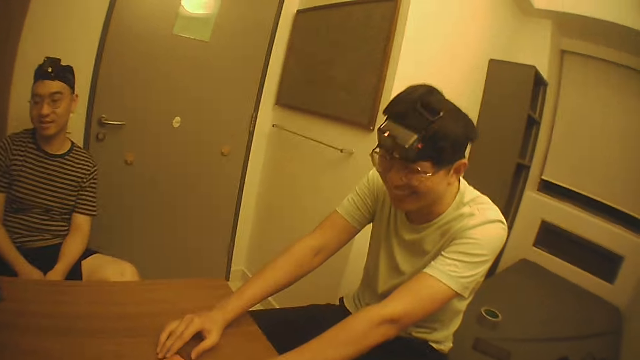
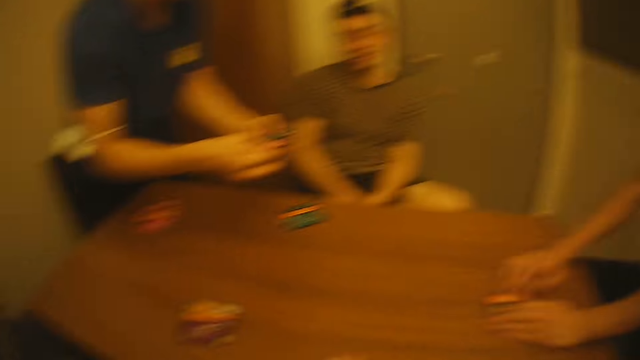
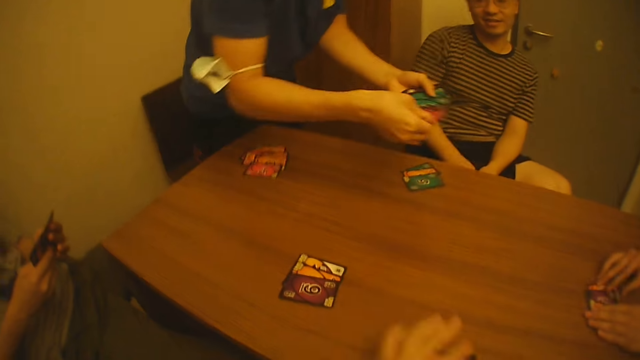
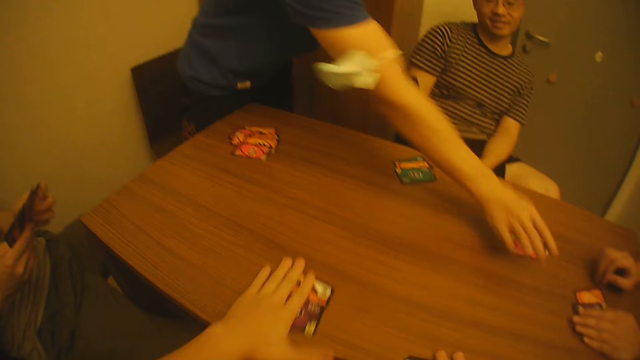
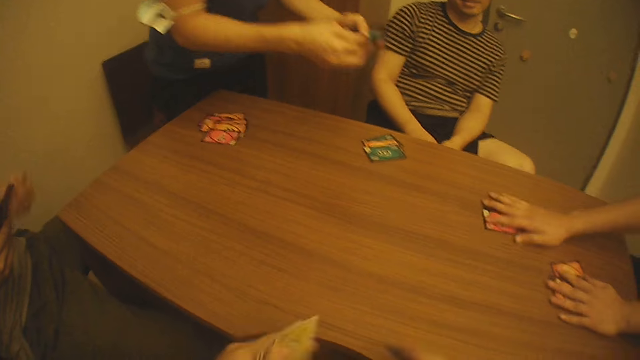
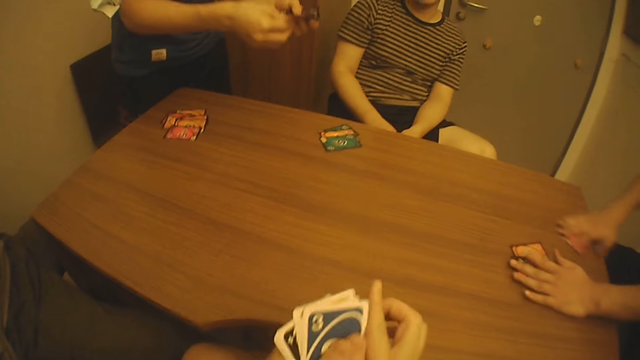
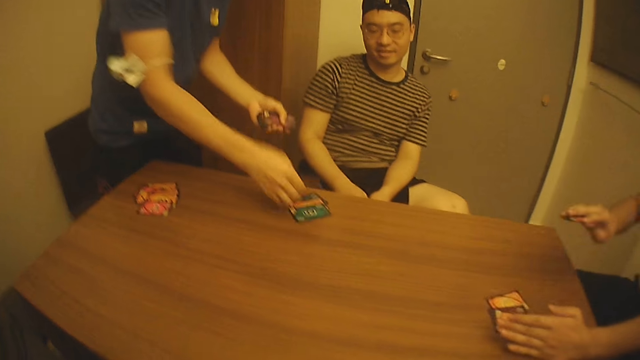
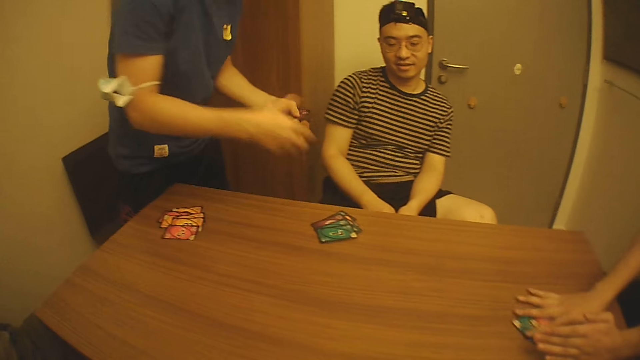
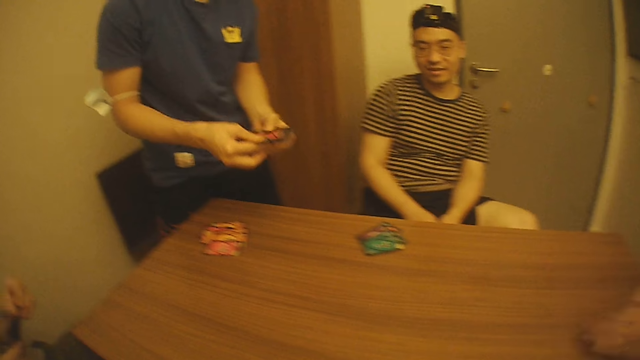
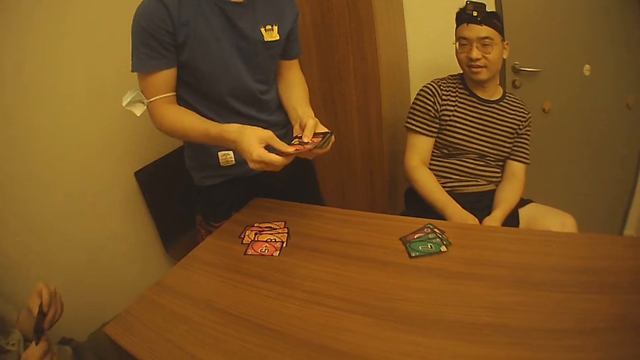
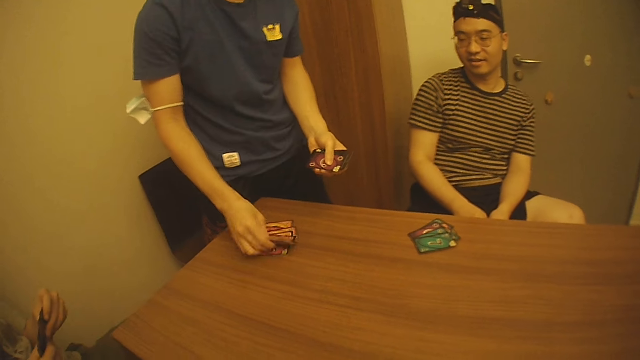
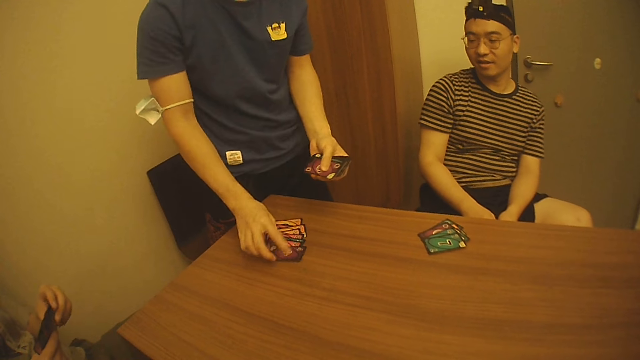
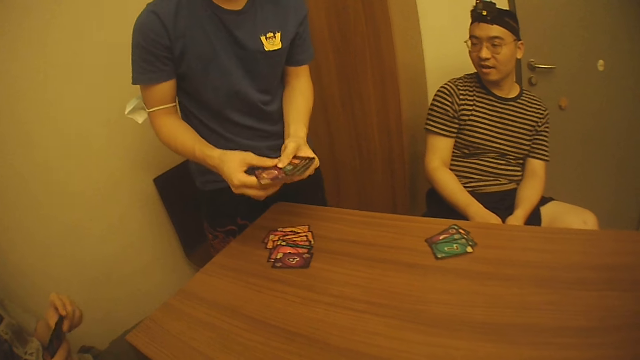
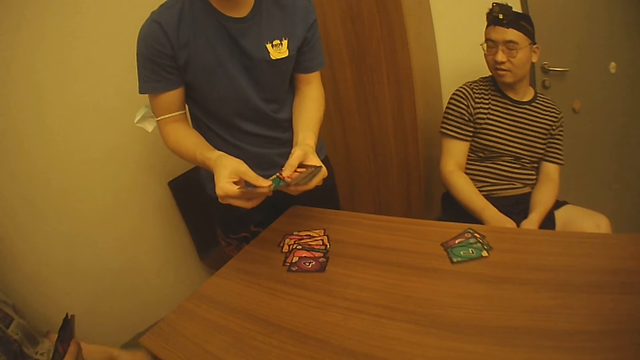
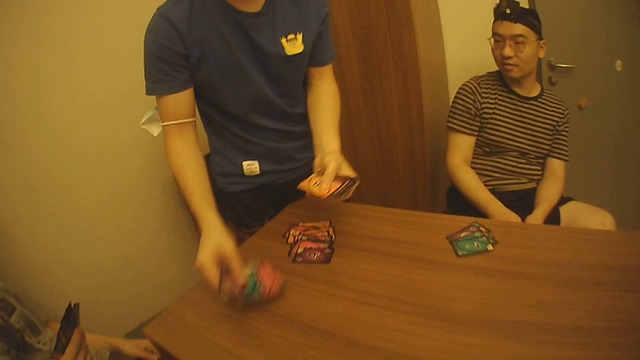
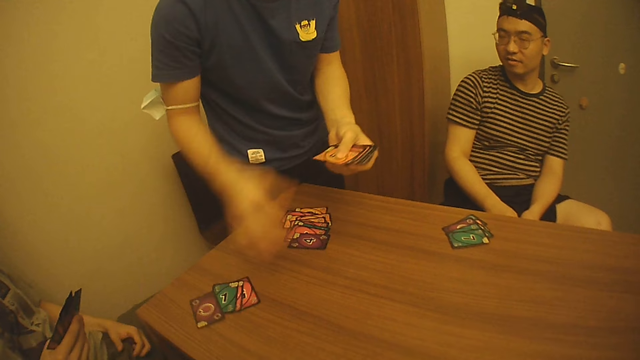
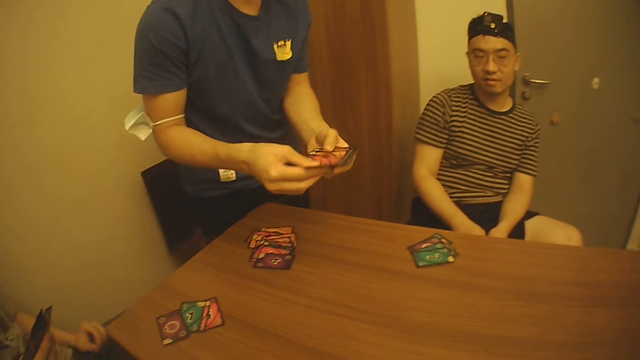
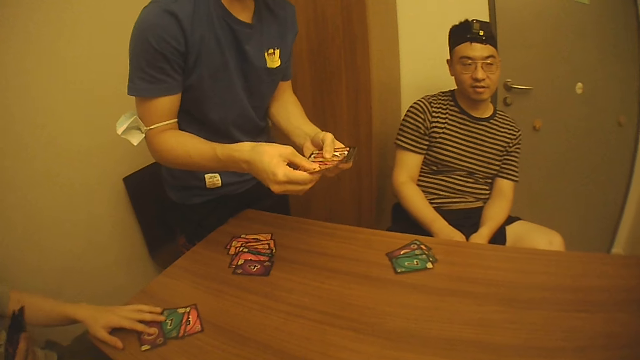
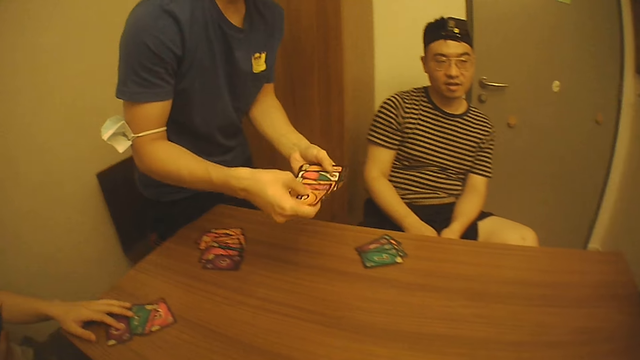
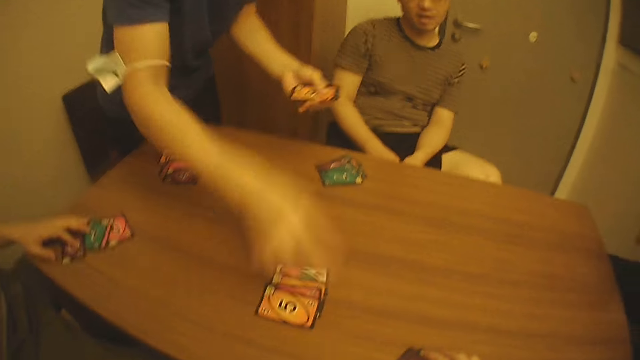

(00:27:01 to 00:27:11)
The camera wearer interacts with a man. Another man distributes the playing cards. A third man places some cards on the table with his right hand. The camera wearer picks a card from the table with his left hand. The first man takes the cards from the table with his right hand. The first man places the cards in his right hand on the cards in his left hand on the table and picks the cards from the table with both hands. A woman touches the cards on the table with her left hand.

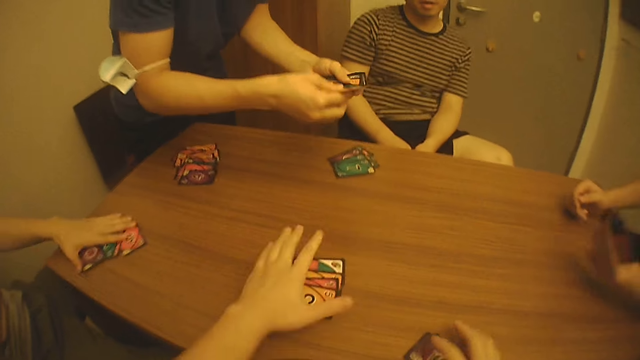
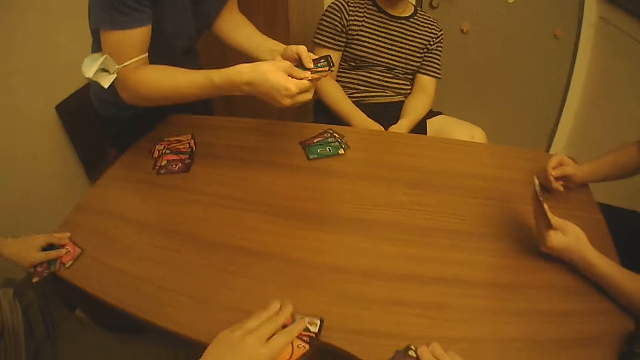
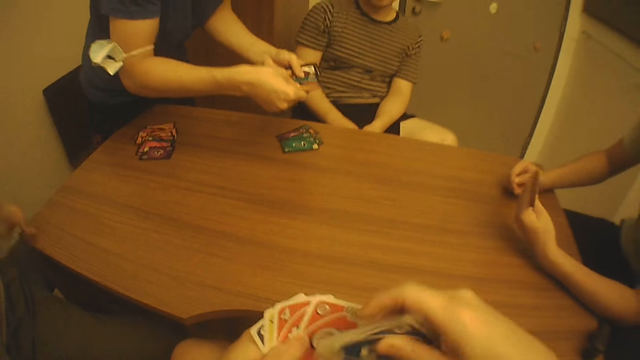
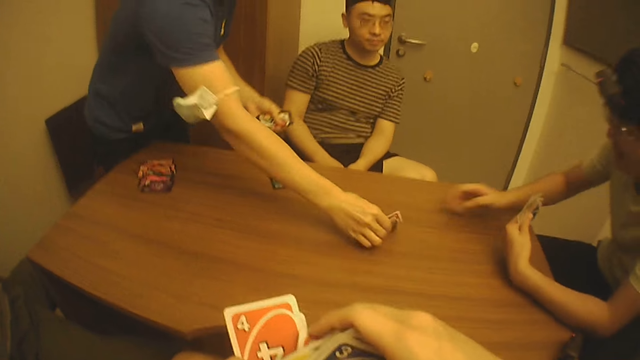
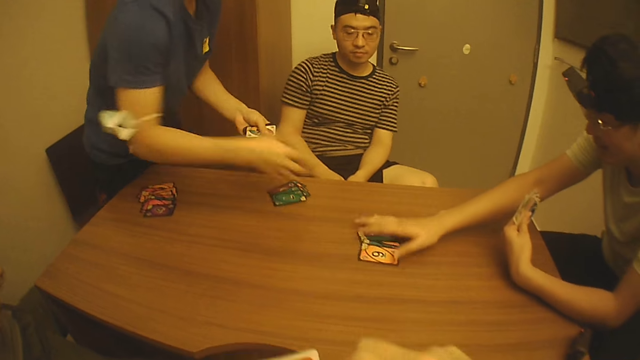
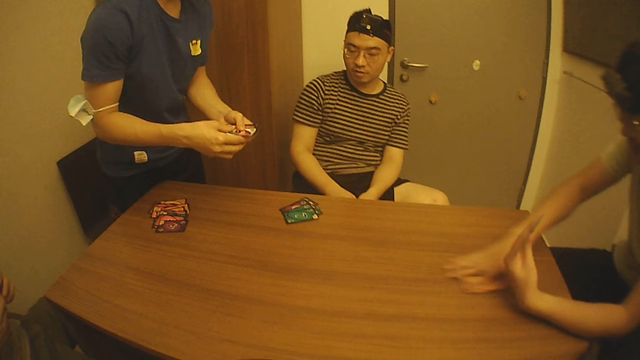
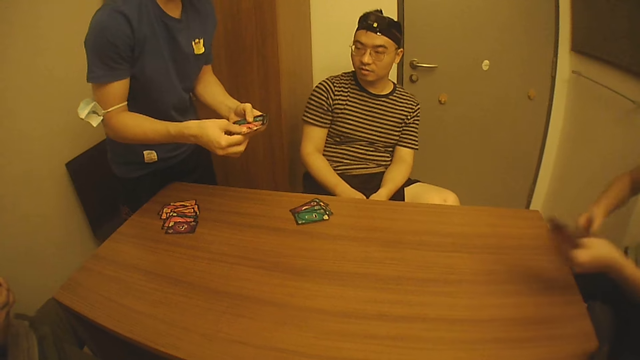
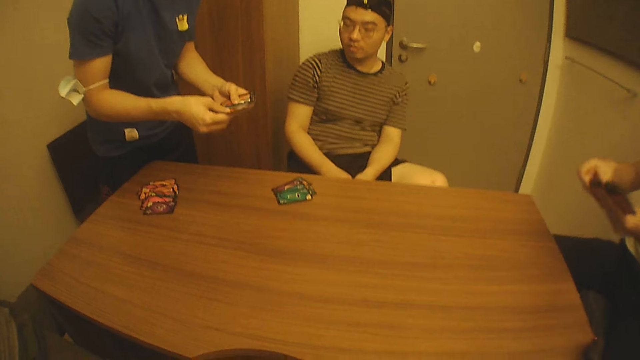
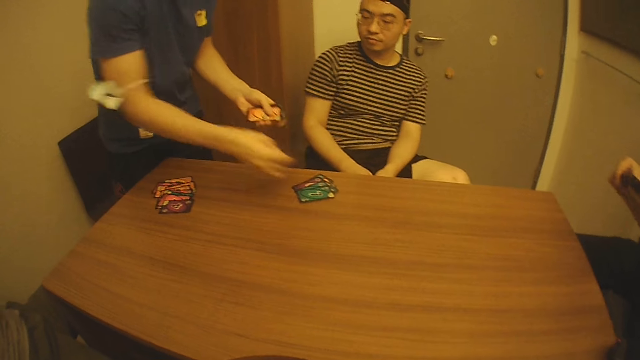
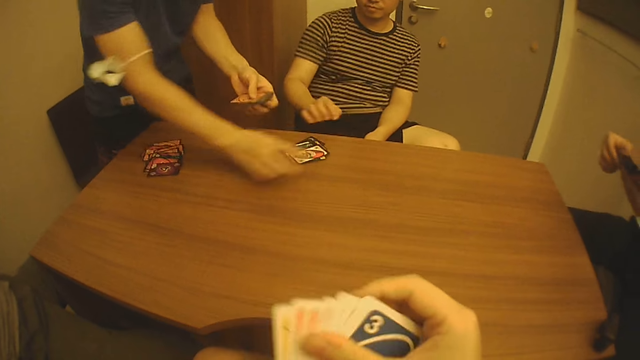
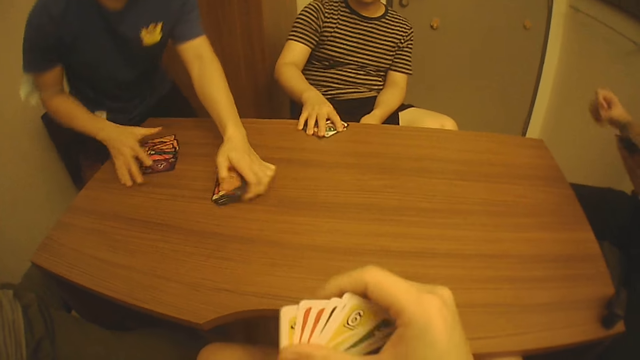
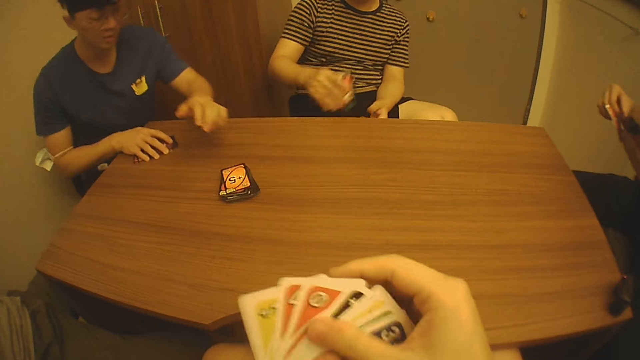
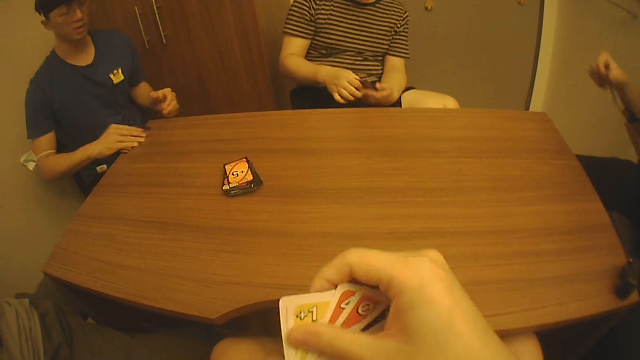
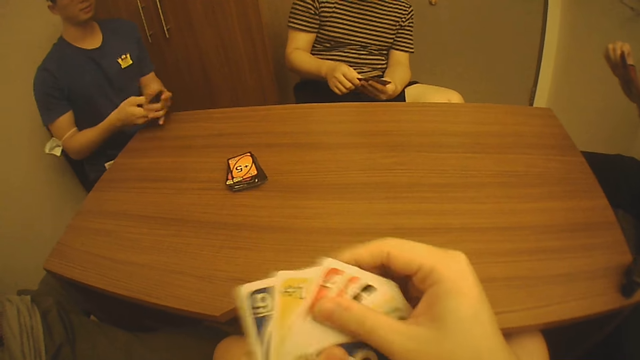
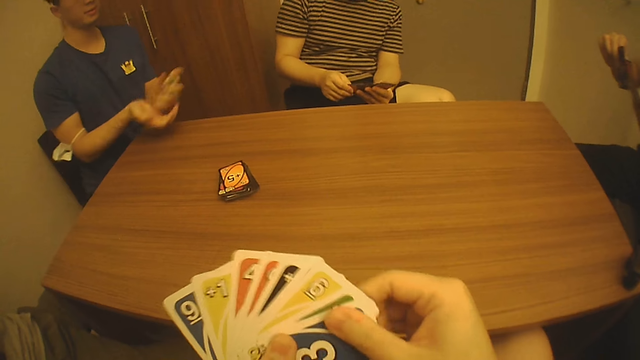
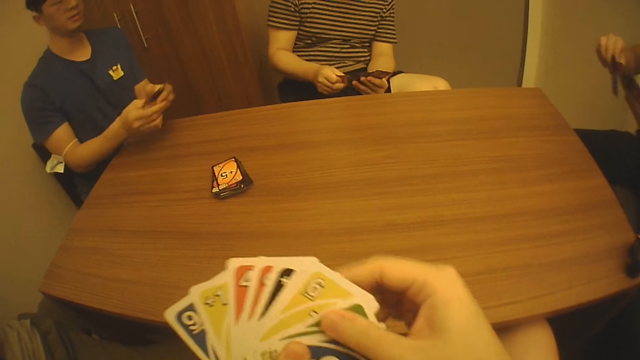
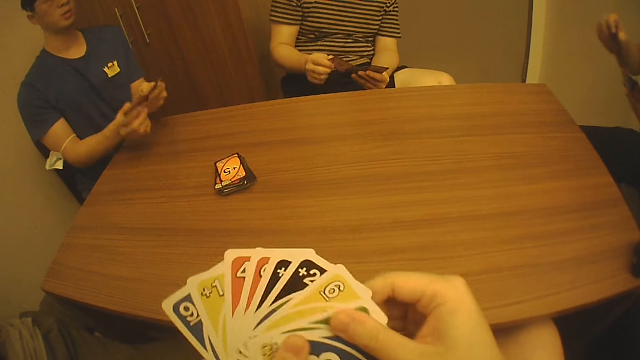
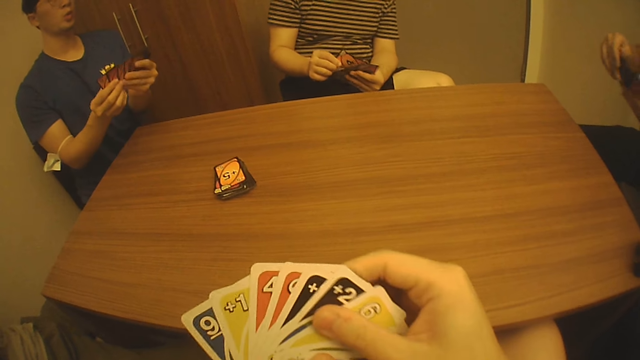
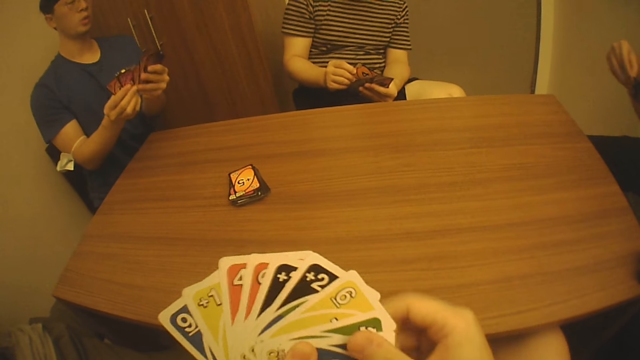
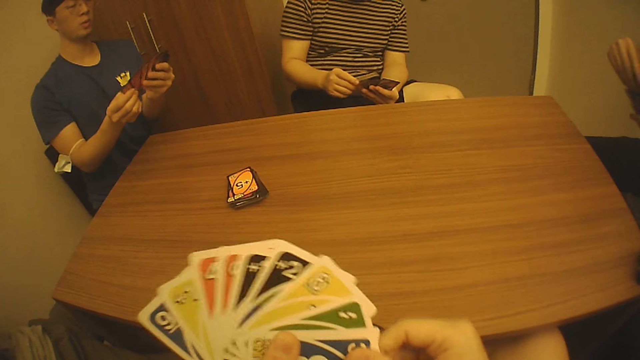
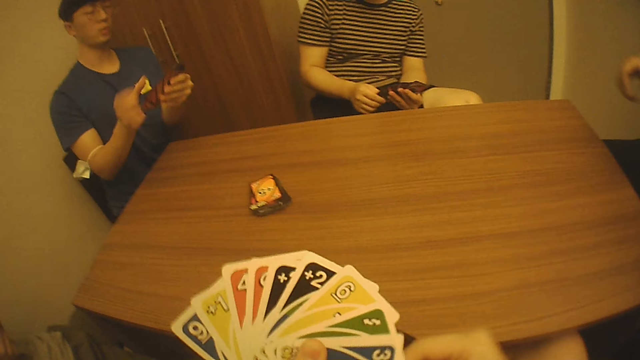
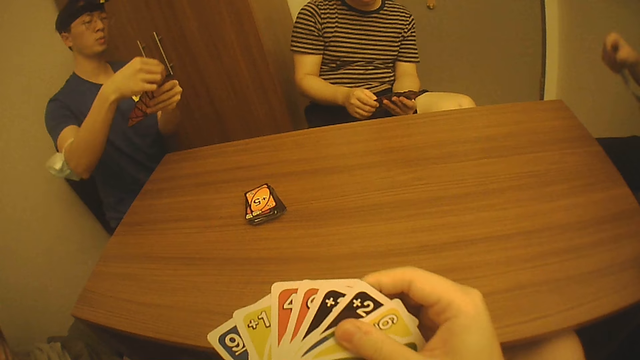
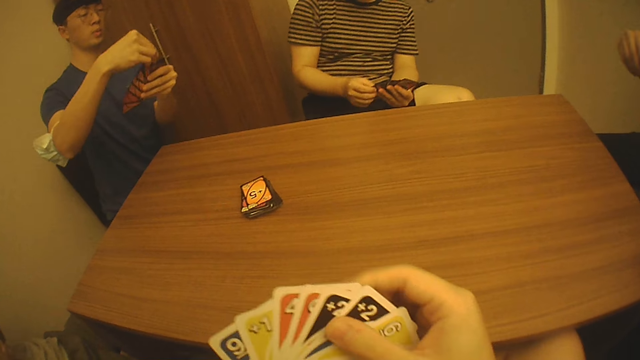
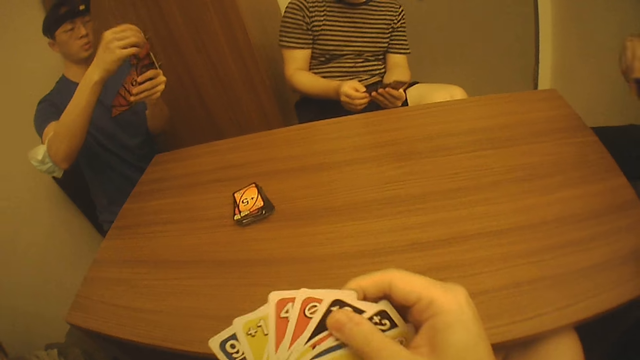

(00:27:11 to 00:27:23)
A man picks cards from the table. The camera wearer picks the cards from the table with his left hand. A woman picks the cards from the table with her left hand. Another man gives a third man game cards. The third man picks cards from the table with his right hand. The second man puts the game card on the table for a fourth man. A fifth man places the cards on the table with his left hand. The fourth man picks cards from the table with his right hand. The second man sits down. The fifth man picks cards from the table with his right hand. The third man shuffles cards with his hands. The camera wearer checks over his game cards.
